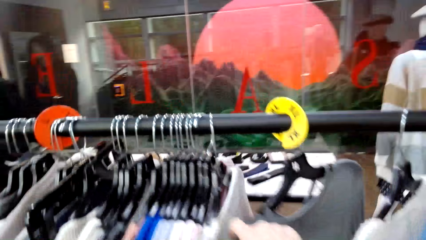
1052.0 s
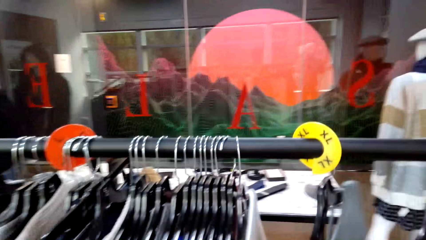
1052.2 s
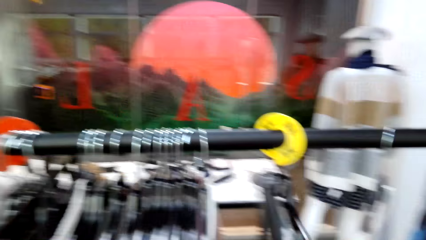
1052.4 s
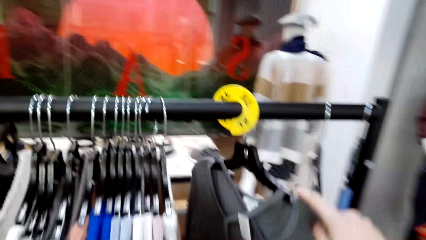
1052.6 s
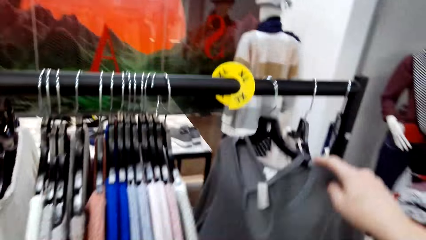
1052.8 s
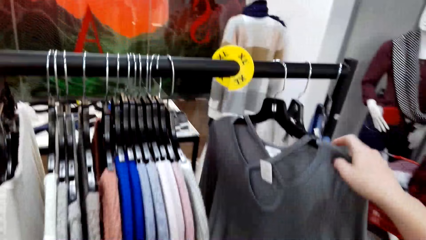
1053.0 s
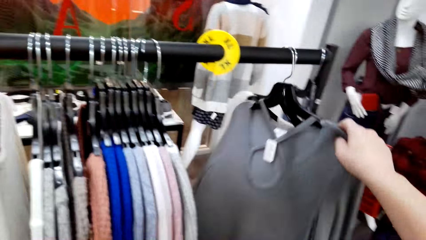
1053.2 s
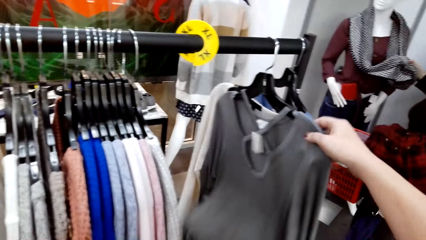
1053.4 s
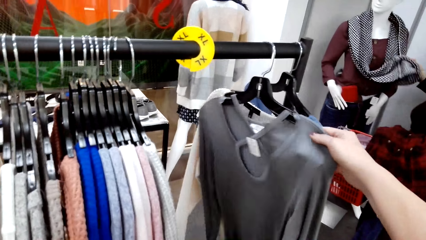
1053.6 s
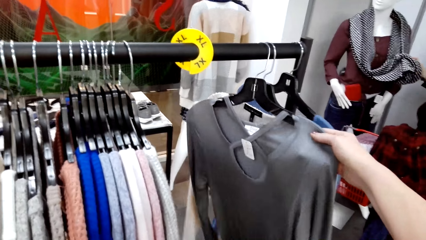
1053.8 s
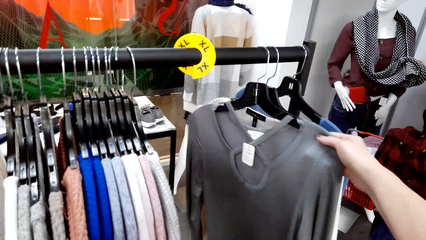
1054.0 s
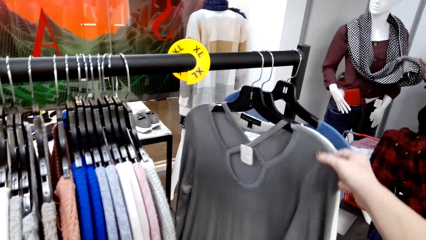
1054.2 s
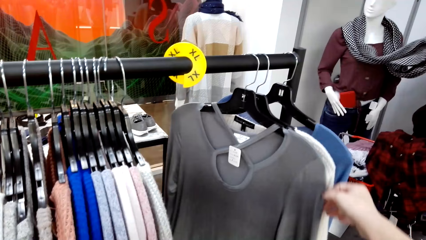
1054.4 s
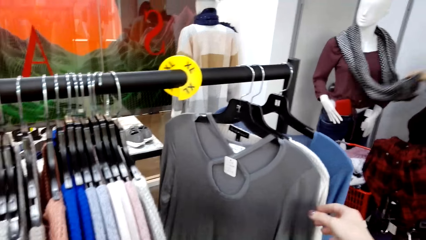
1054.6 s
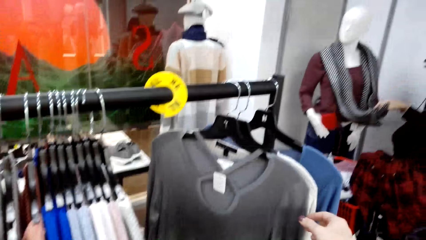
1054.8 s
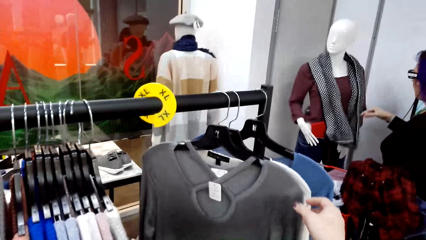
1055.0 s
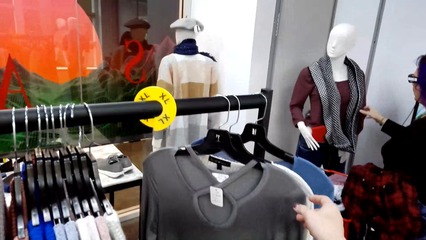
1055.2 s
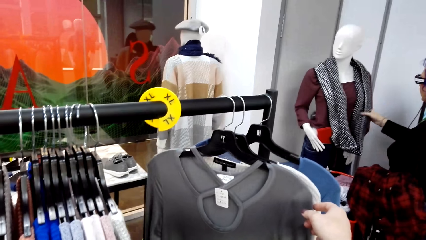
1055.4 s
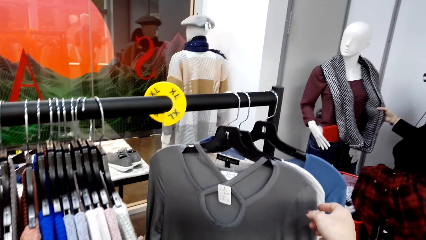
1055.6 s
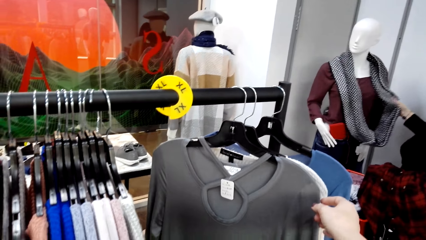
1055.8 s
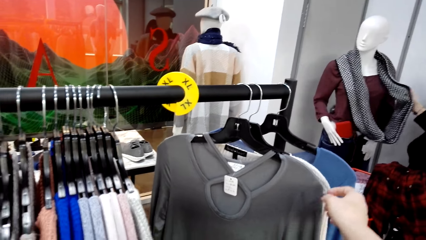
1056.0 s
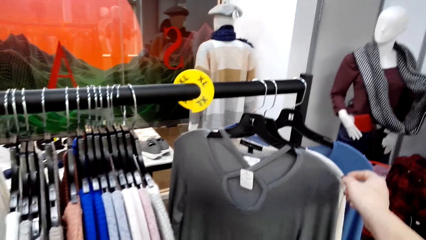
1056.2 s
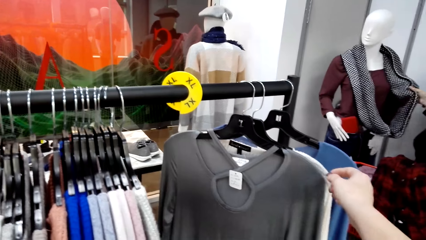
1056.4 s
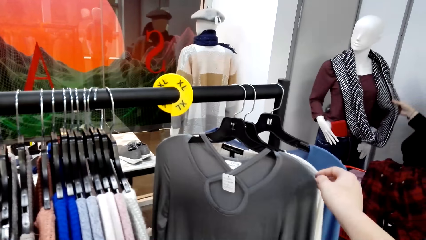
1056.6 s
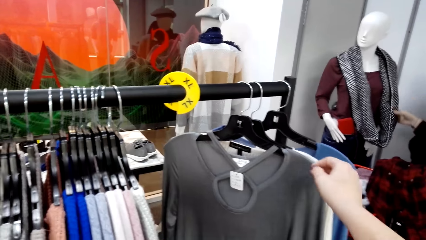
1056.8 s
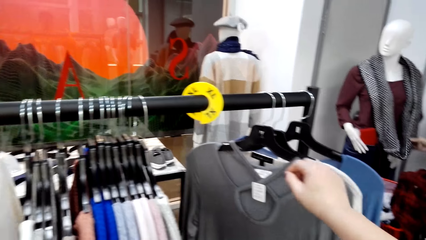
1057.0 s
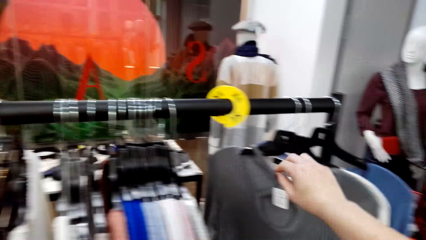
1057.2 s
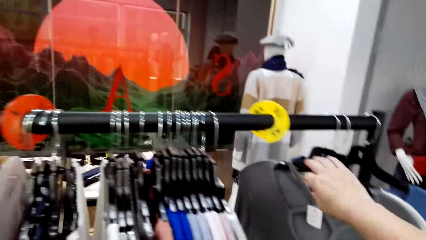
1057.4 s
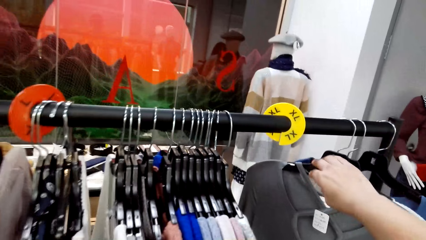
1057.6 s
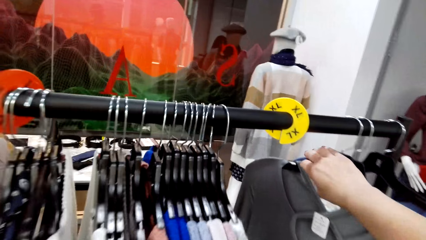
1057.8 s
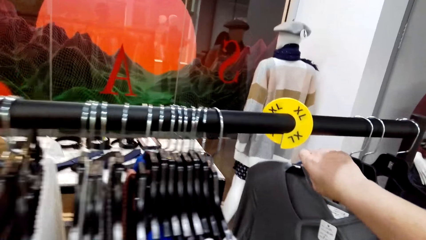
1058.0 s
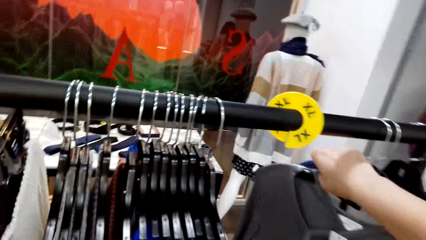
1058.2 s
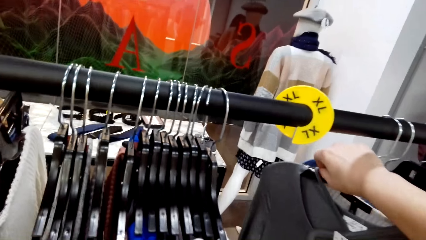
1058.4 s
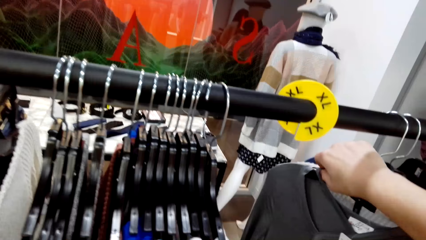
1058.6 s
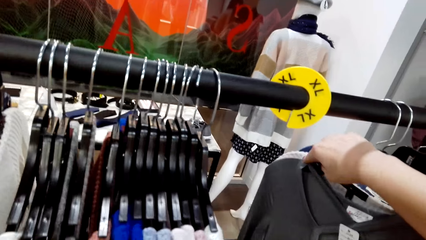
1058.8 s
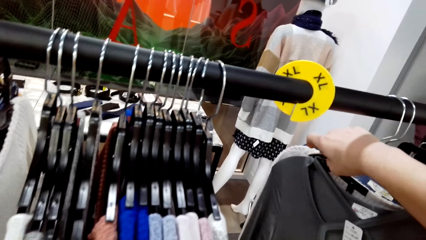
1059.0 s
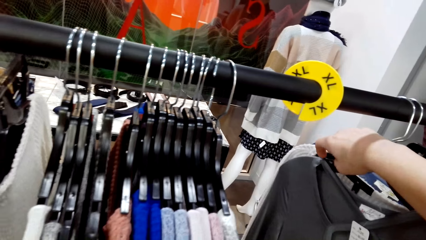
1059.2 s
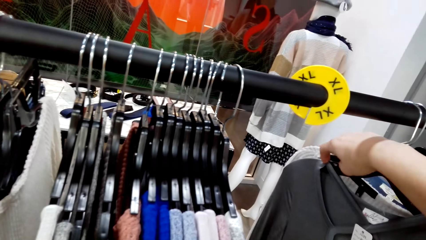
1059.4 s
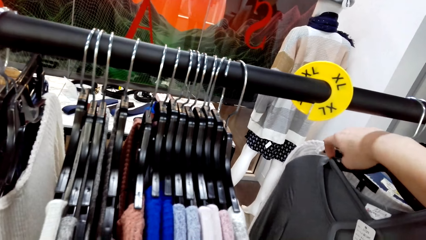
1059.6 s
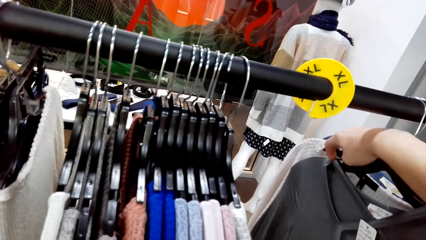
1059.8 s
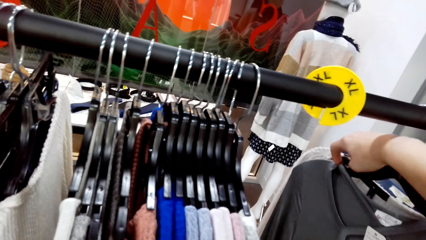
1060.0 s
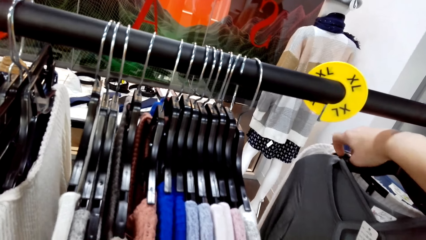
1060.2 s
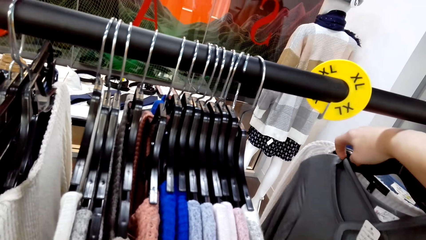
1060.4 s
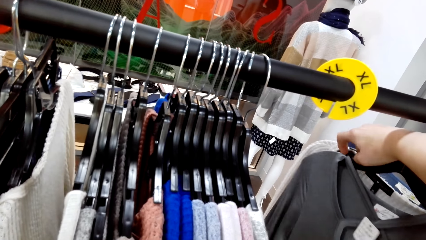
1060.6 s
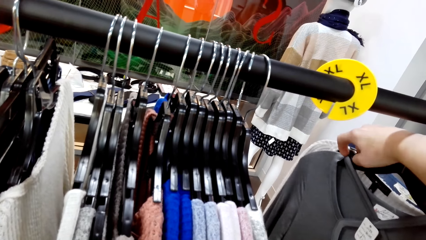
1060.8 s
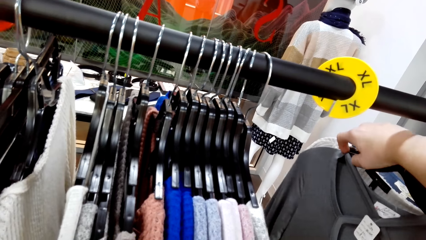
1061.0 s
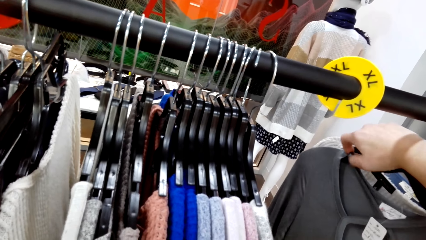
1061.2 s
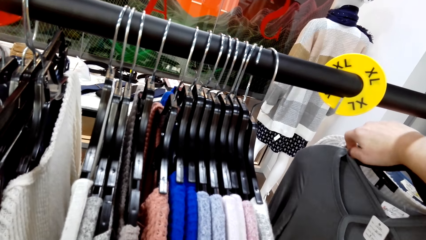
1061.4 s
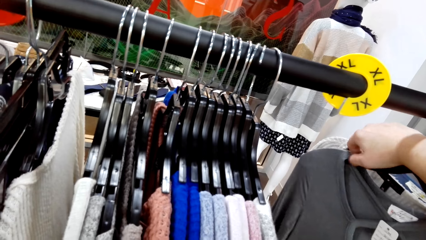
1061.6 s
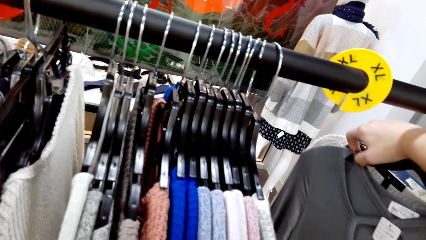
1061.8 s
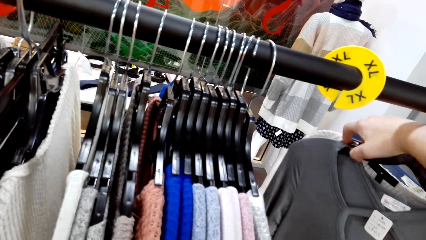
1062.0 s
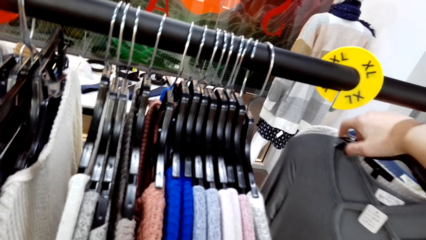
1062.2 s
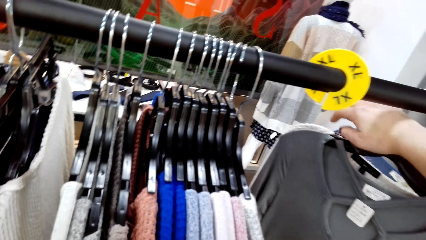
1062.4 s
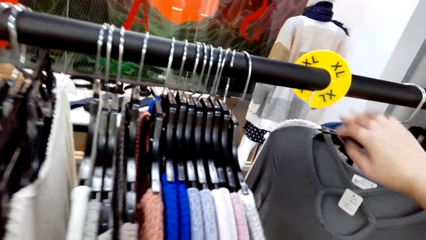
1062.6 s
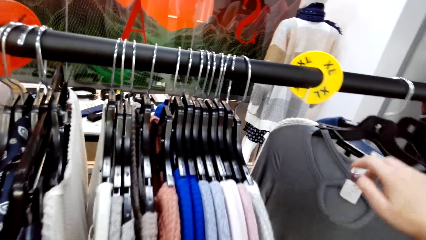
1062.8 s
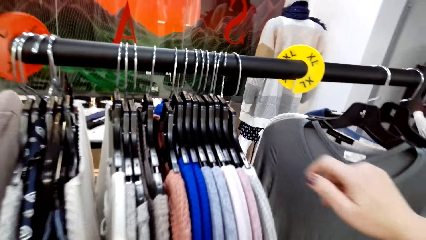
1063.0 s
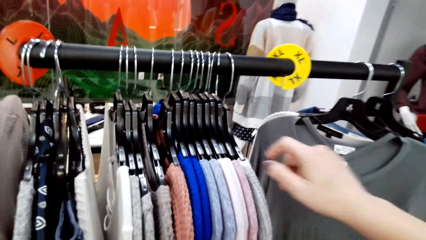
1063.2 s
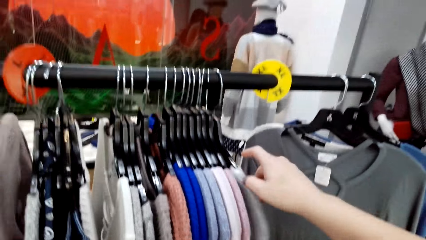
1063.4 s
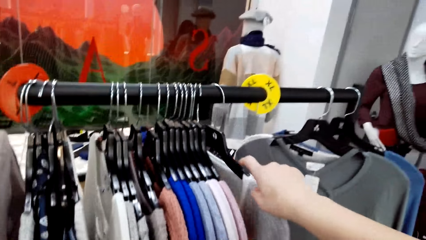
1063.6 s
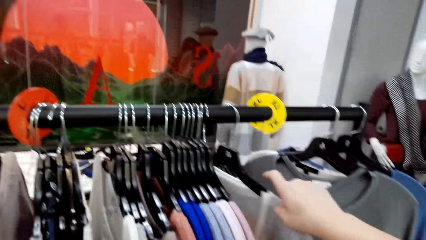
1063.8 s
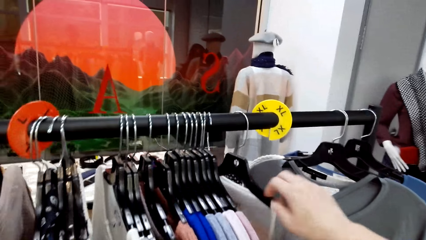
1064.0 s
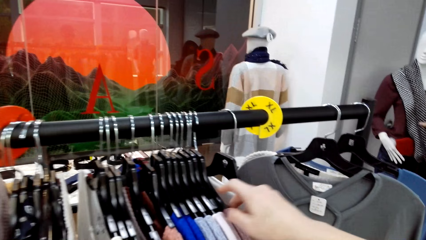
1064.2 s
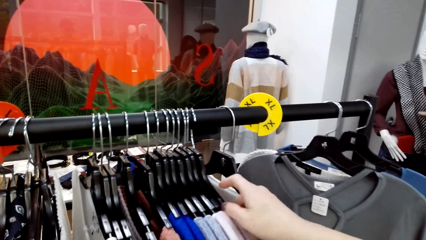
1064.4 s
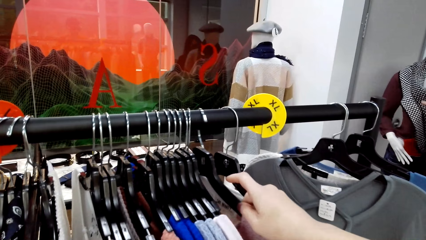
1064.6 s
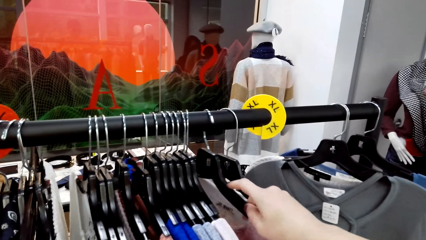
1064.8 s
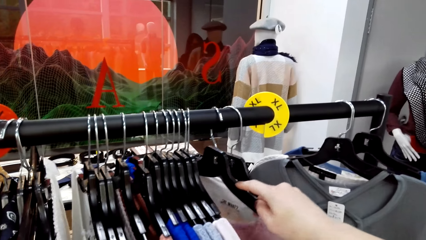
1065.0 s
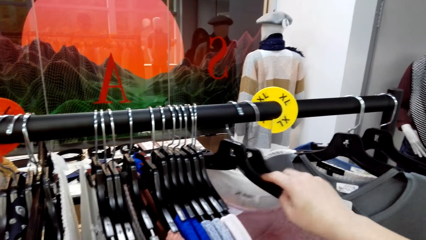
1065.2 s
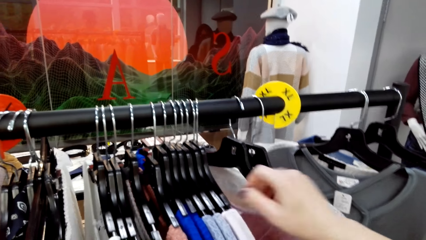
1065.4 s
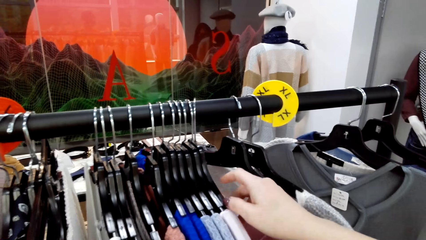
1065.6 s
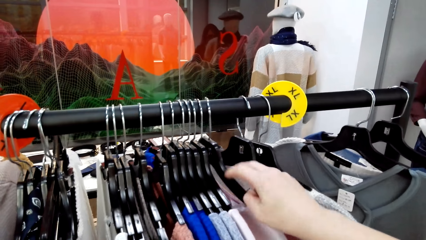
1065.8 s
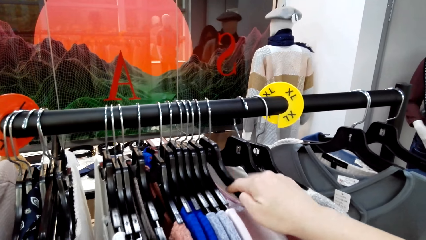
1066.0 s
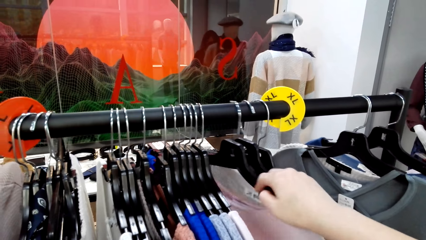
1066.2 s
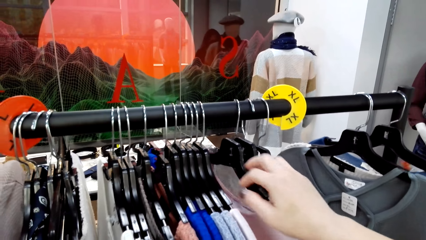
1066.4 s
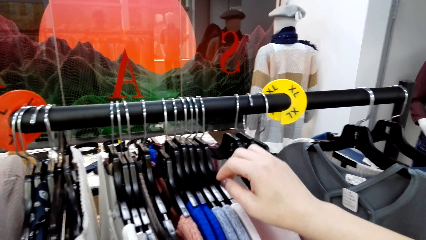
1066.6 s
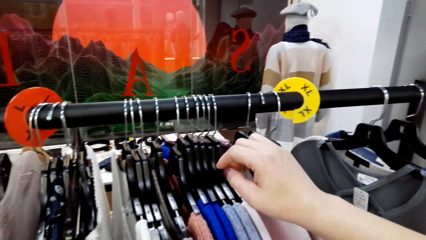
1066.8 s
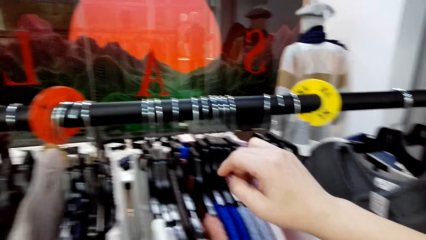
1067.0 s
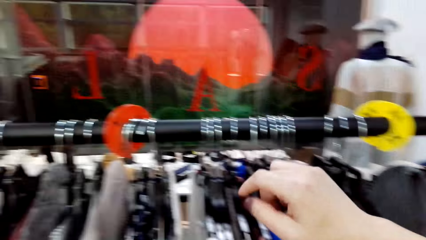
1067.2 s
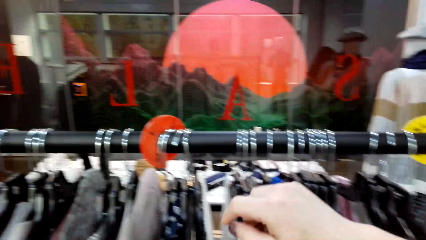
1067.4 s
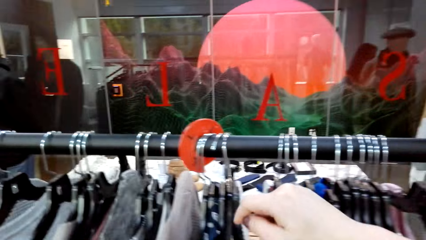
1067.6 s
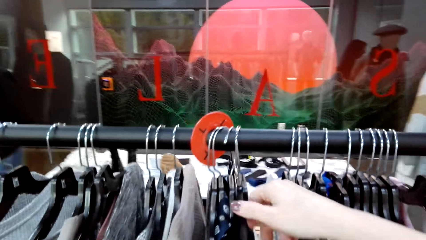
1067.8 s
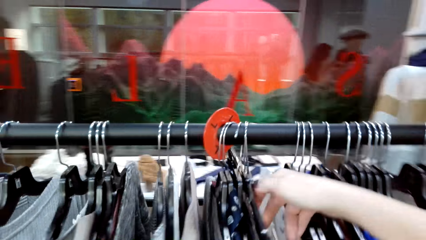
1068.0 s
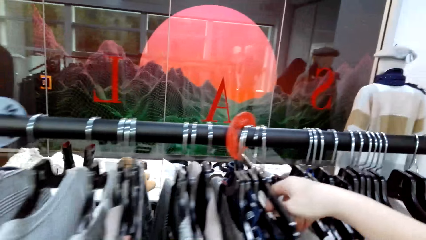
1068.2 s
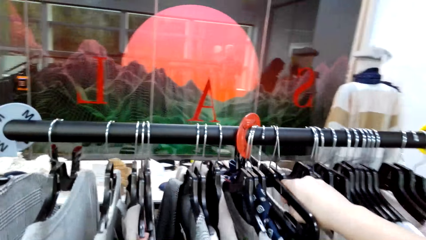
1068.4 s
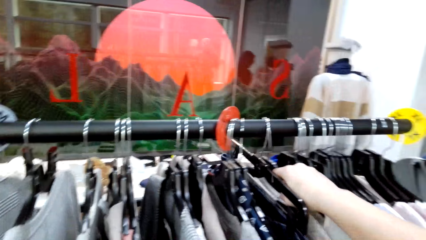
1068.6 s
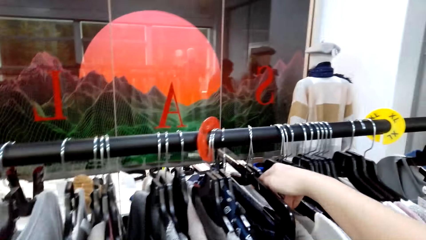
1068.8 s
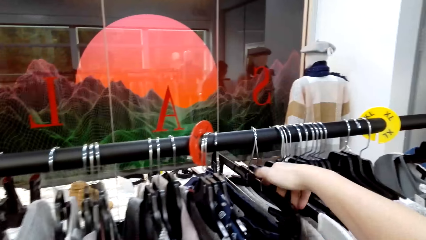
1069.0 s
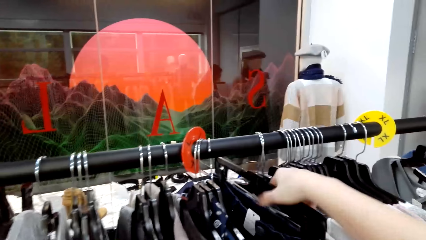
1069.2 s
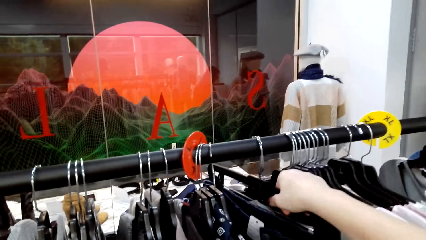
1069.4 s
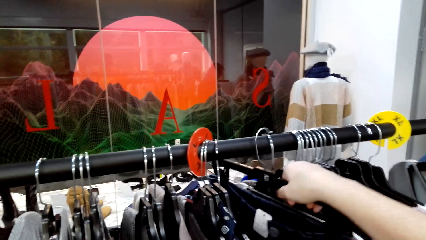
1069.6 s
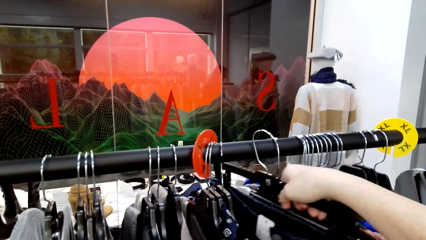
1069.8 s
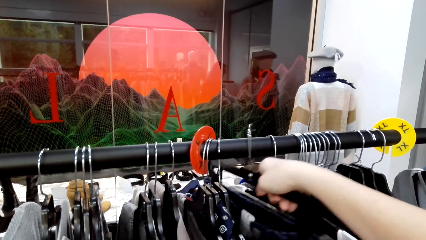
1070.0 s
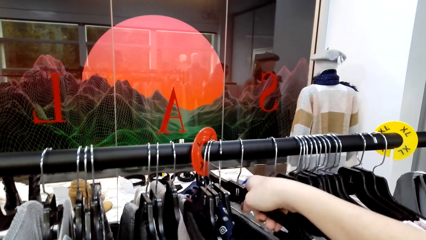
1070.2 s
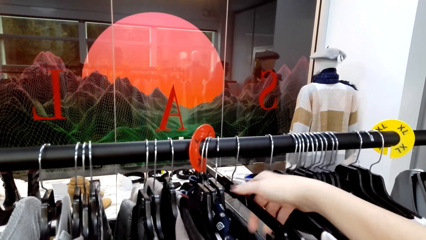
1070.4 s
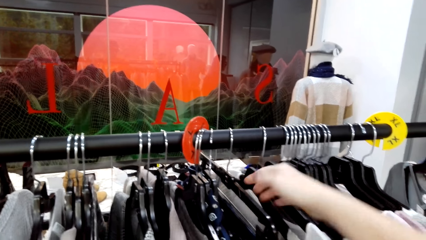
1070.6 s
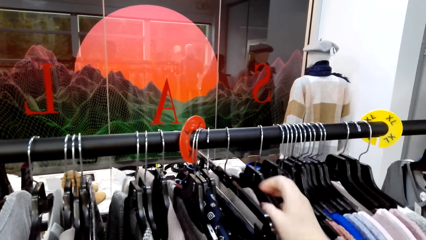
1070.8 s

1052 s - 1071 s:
The camera wearer walks around the room. They move a cloth. They look at the cloth. A lady looks at the neck scarf. The camera wearer touches the cloth and selects the clothes on the hangers. The lady touches the scarf. The camera wearer moves a hand away from the cloth. They move the cloth repeatedly. They move forward and touch the clothes.
